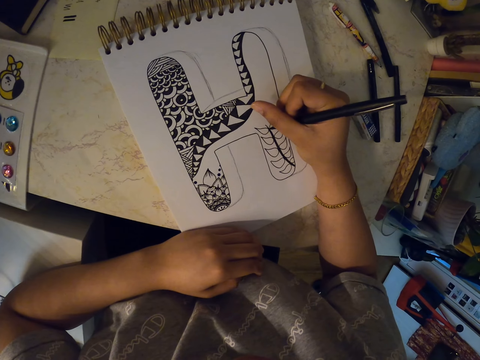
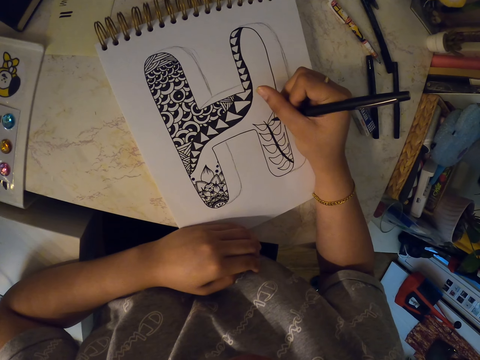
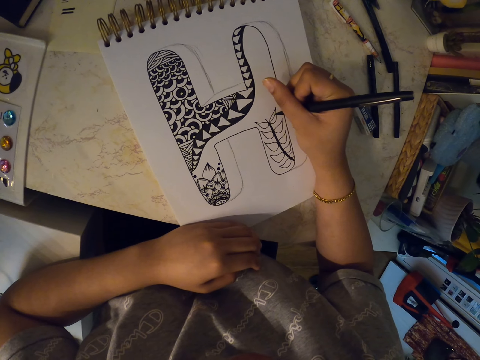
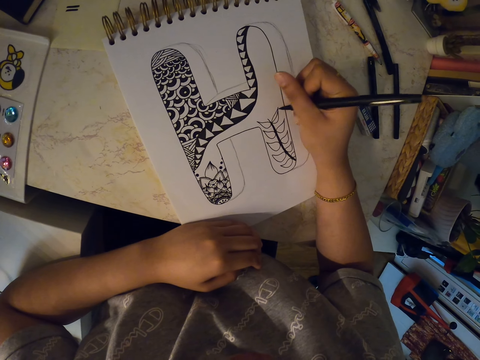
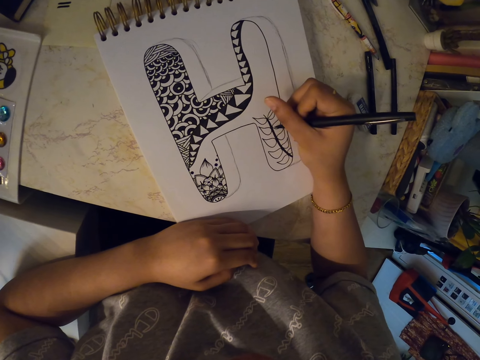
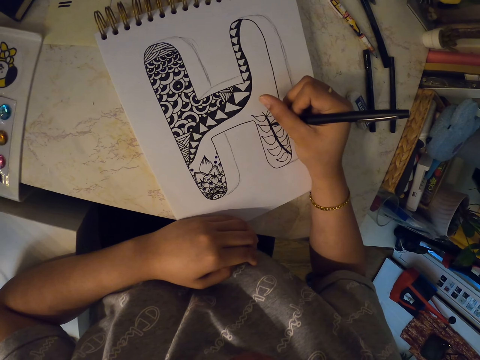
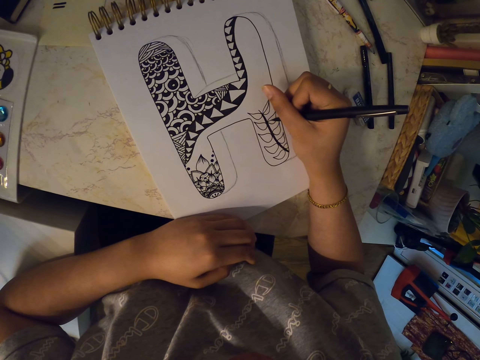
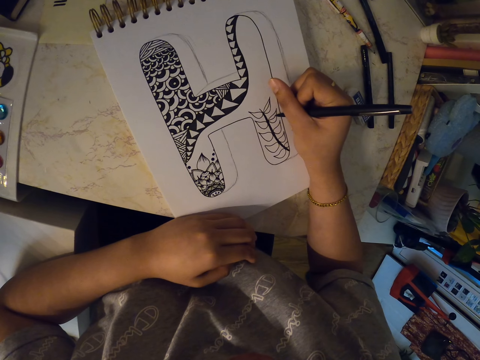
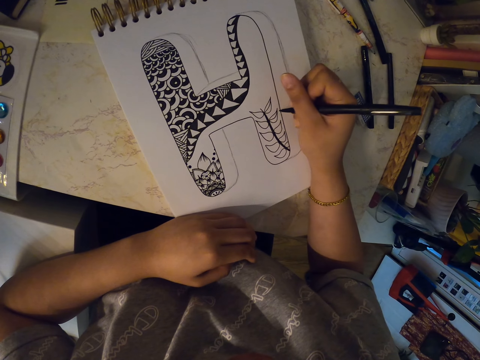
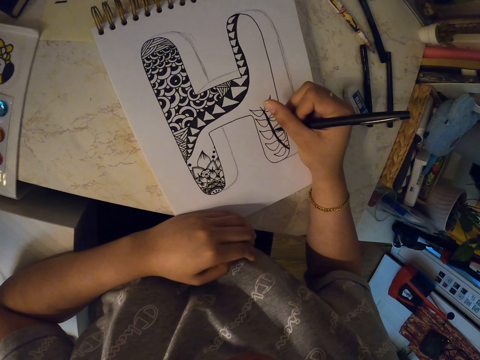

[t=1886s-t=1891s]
The camera wearer draws on the drawing book using a marker pen.

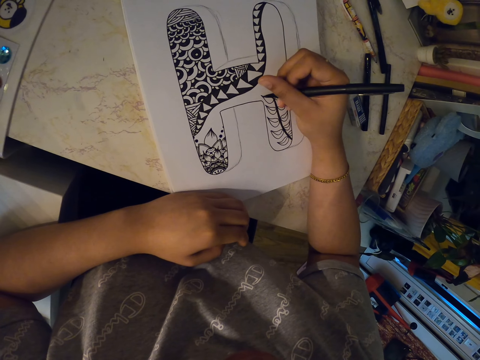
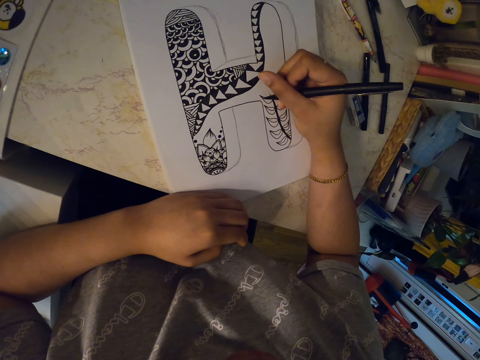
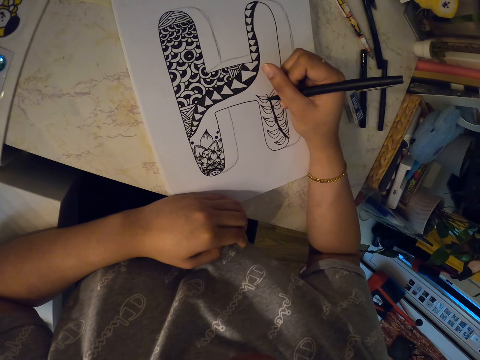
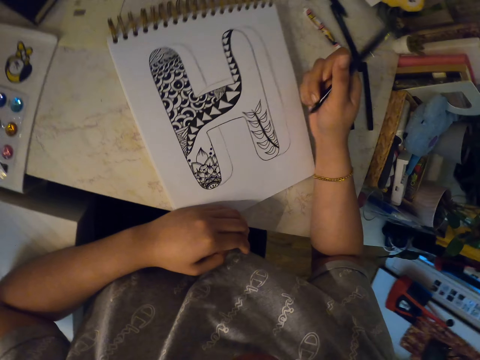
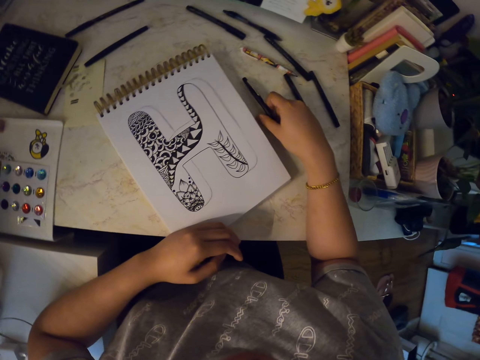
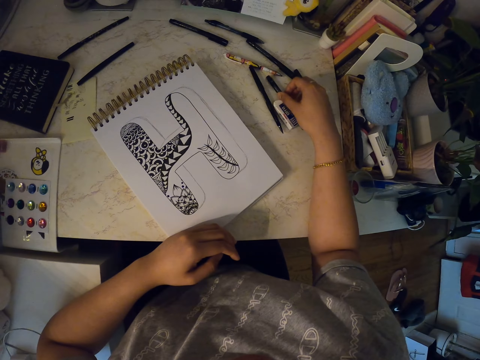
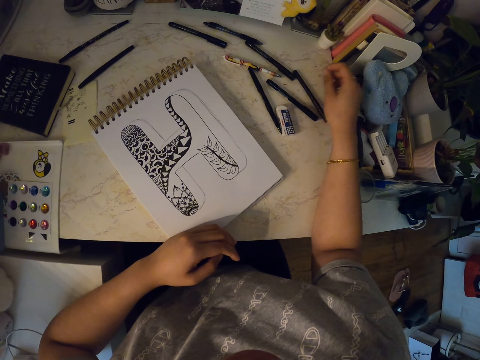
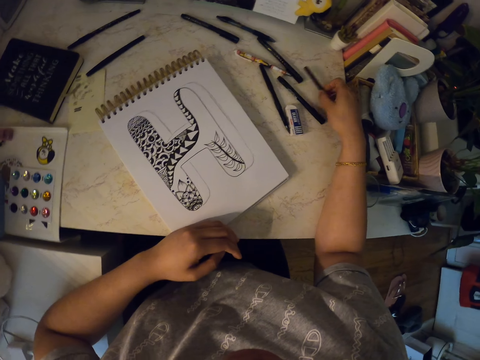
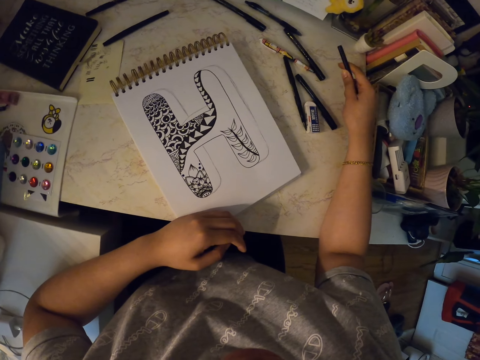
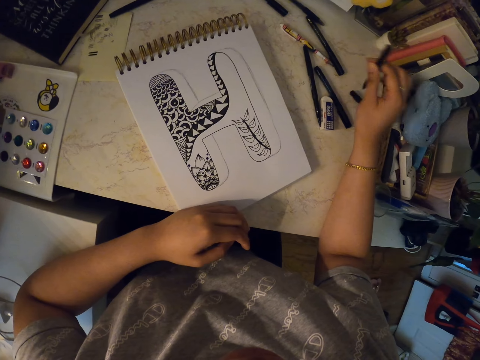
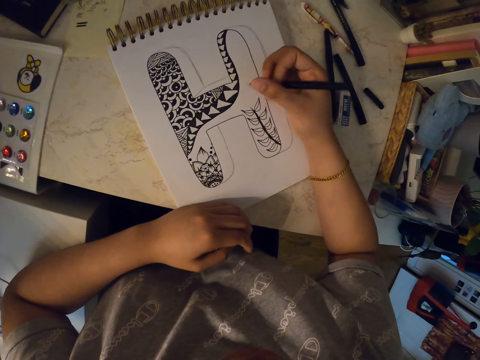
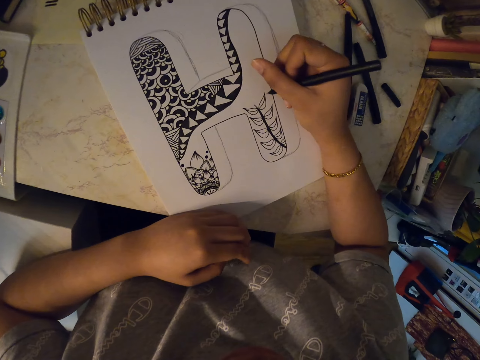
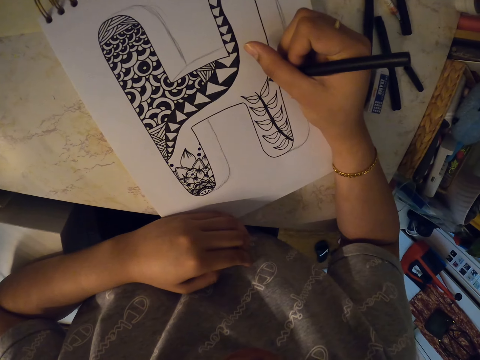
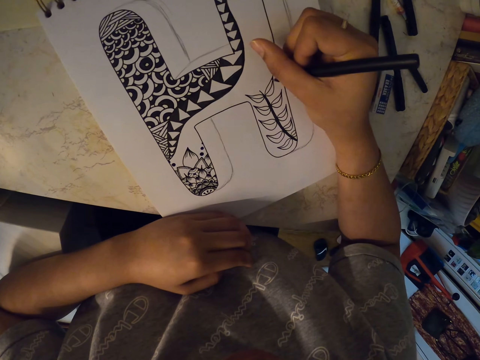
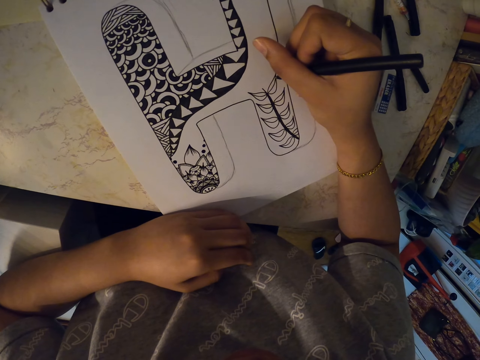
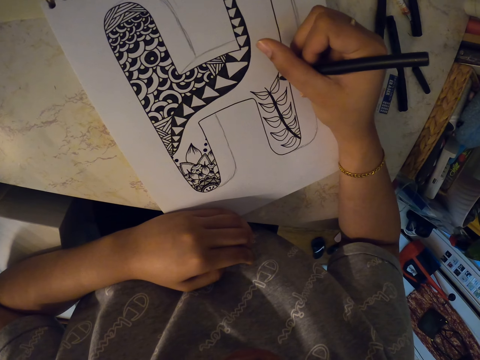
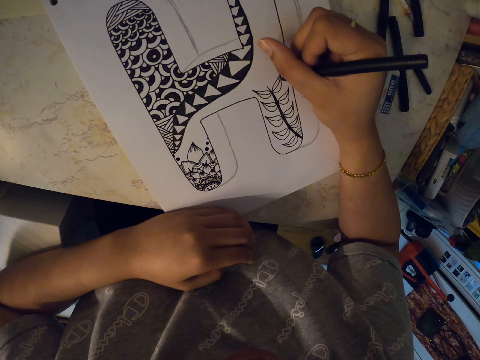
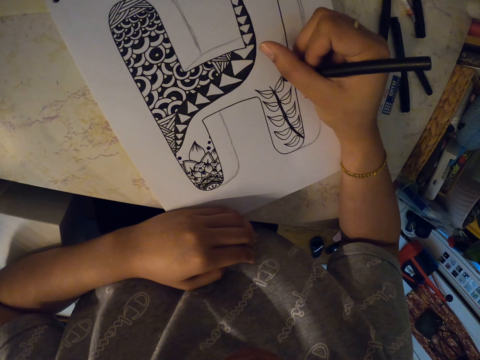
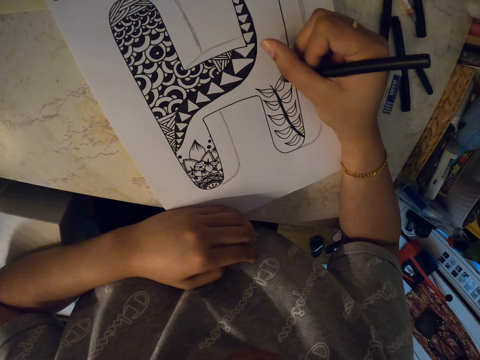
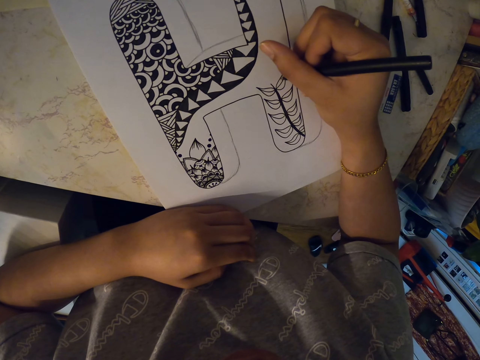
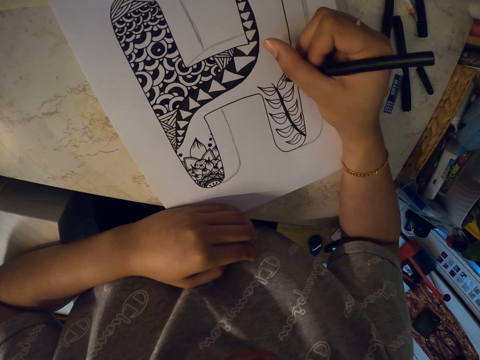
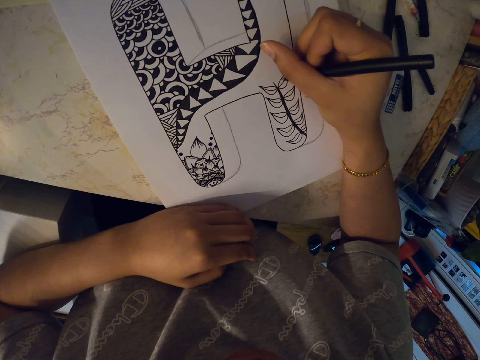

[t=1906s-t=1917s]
The camera wearer puts the marker pen on the table. They hold another marker pen. They pick the other marker pen. They drop the top of the pen. They open the marker pen. They draw on the drawing book using the marker pen.

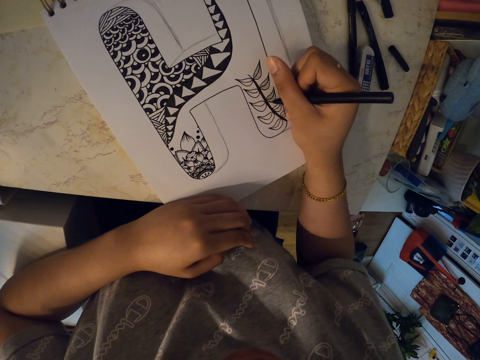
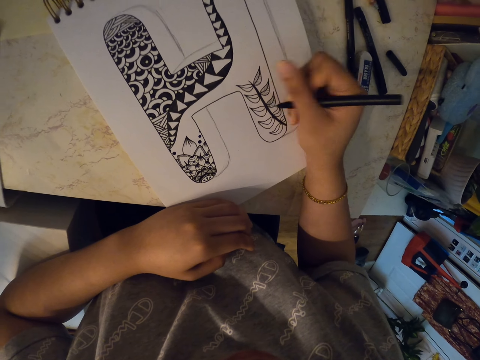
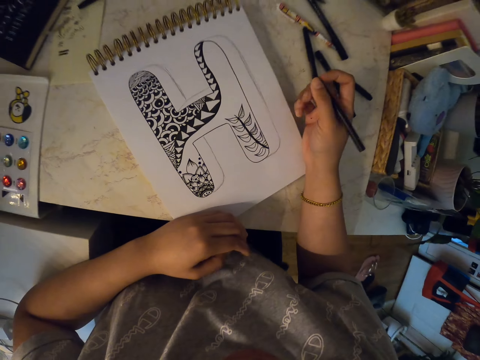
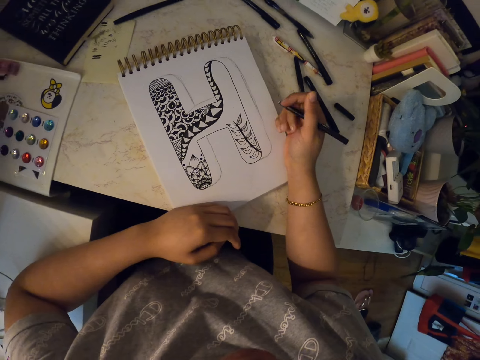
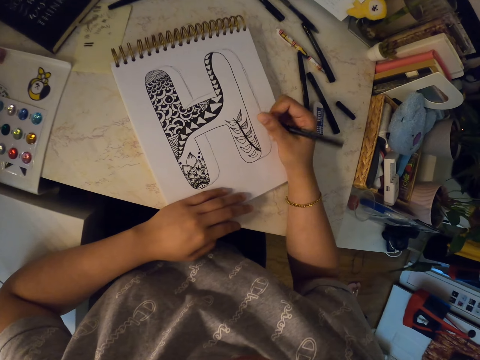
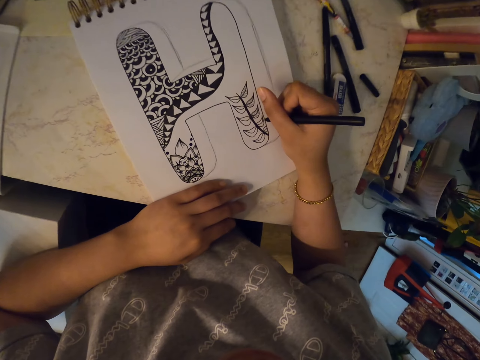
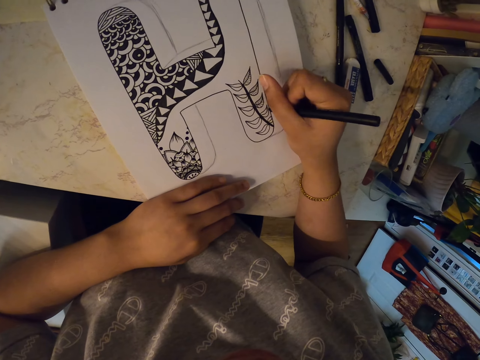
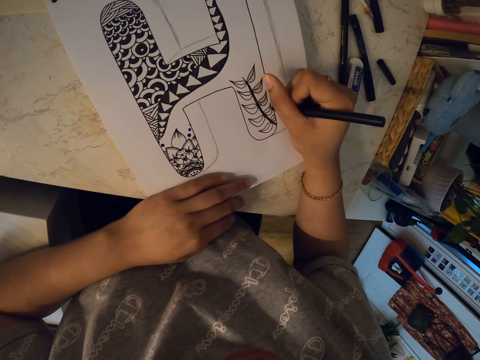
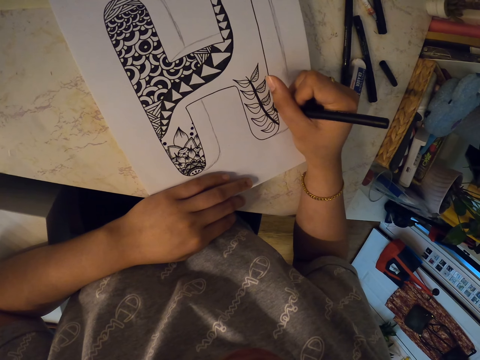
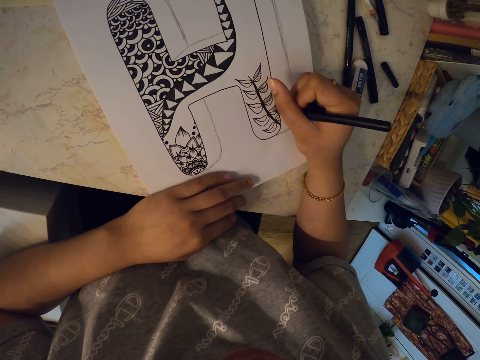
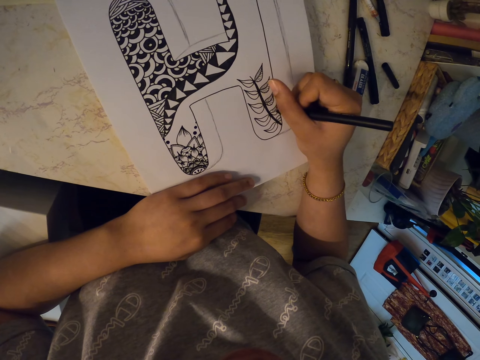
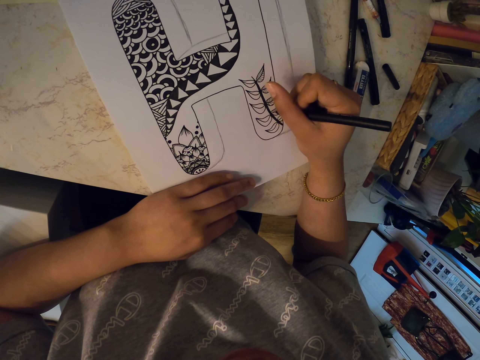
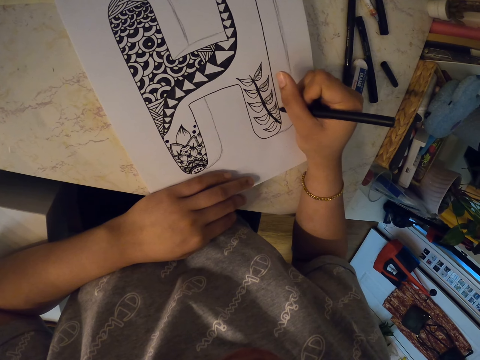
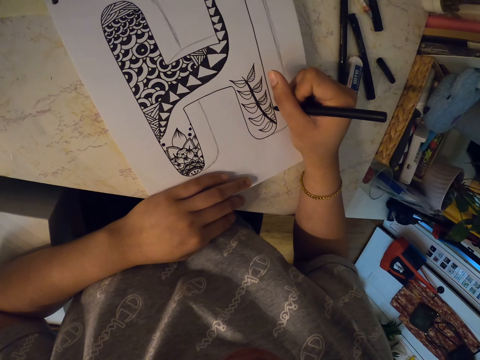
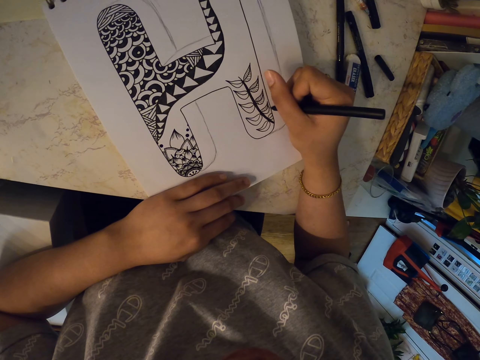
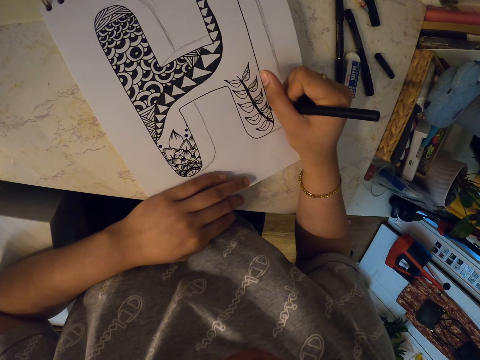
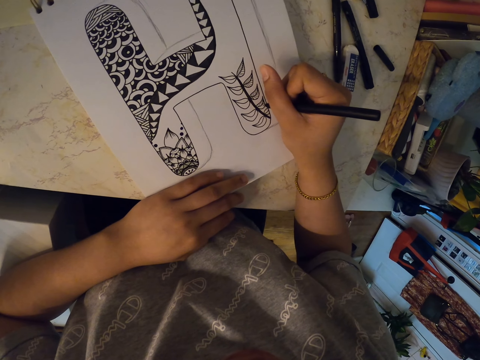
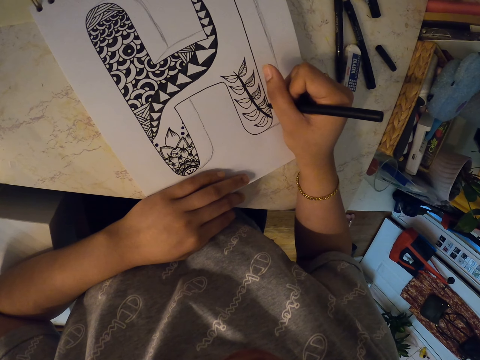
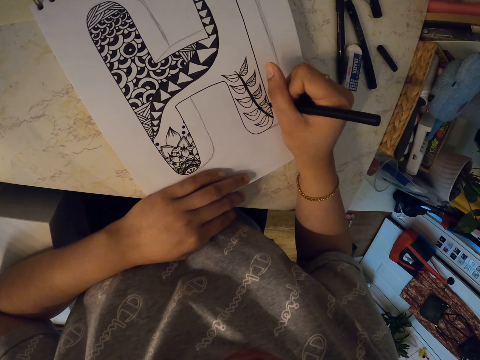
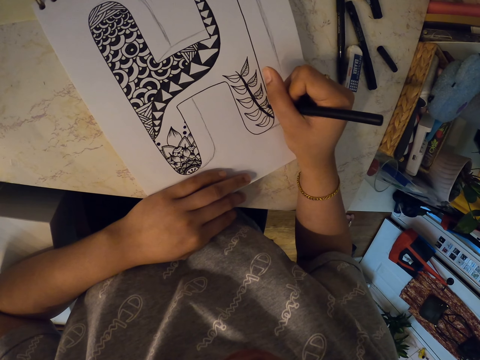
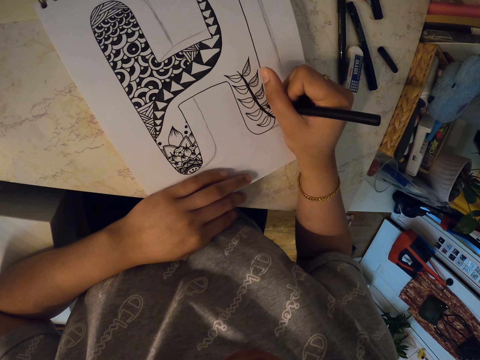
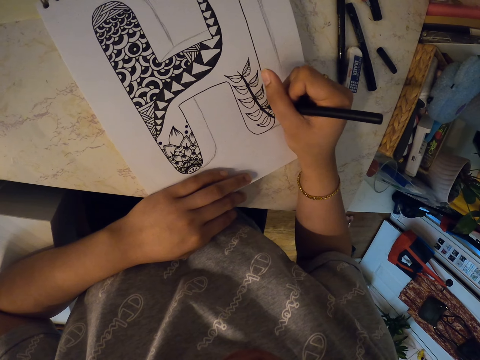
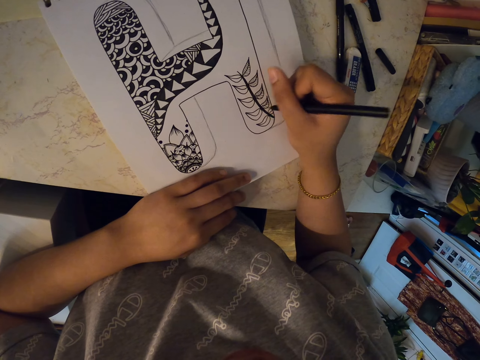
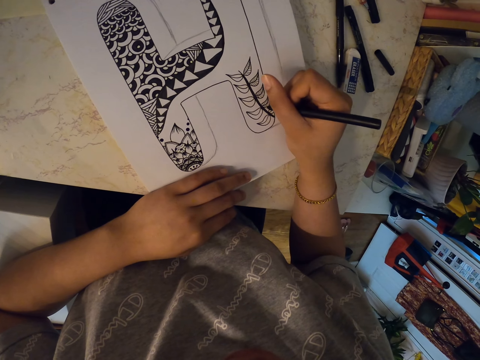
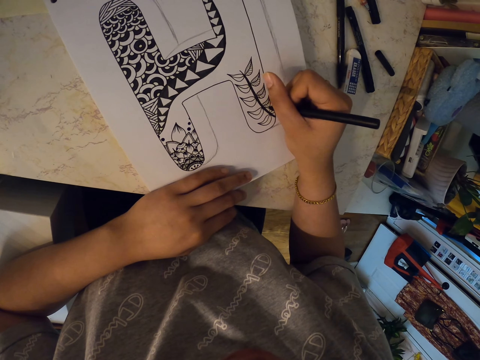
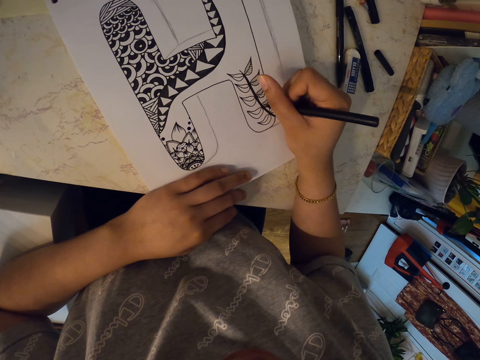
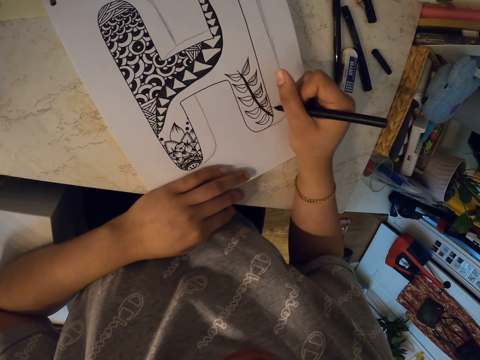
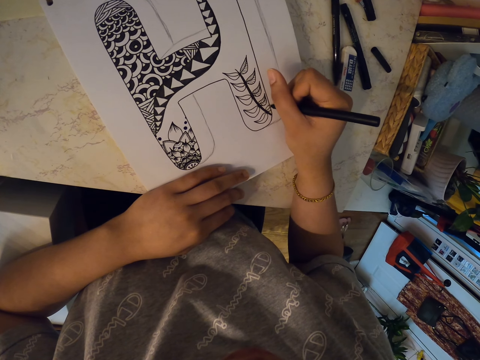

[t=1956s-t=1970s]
The camera wearer stares at a drawing. They draw on a paper.
